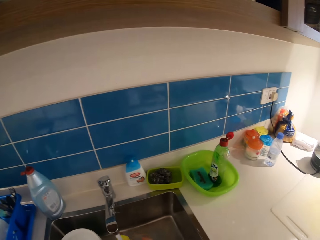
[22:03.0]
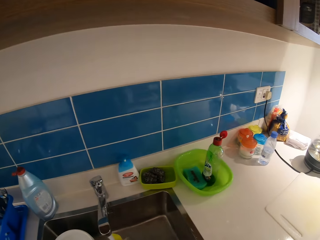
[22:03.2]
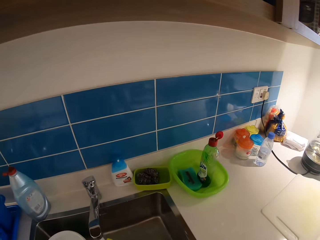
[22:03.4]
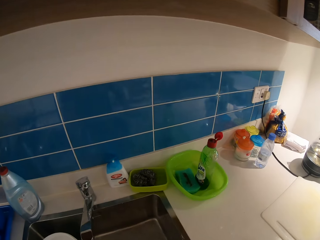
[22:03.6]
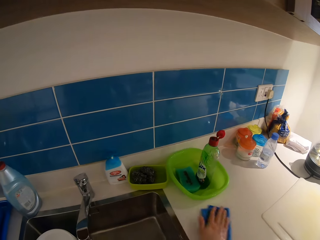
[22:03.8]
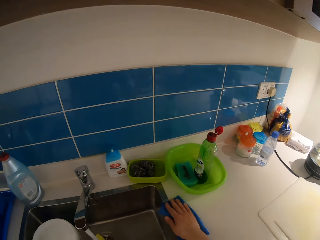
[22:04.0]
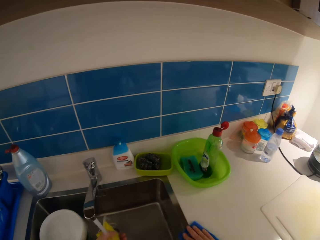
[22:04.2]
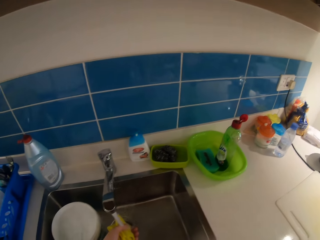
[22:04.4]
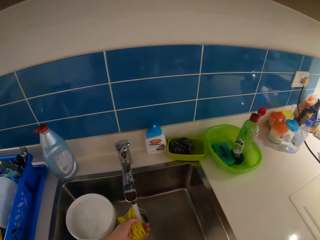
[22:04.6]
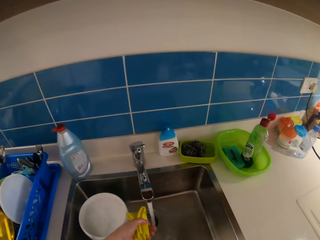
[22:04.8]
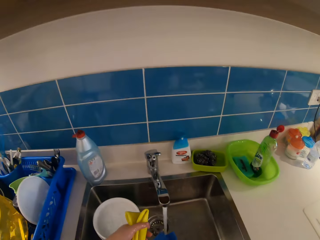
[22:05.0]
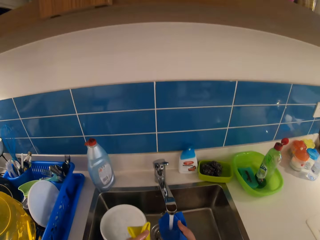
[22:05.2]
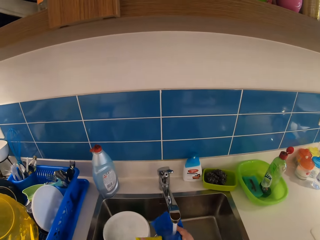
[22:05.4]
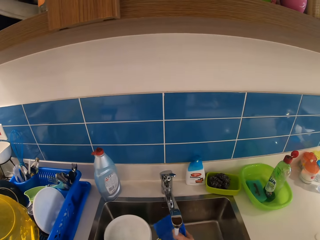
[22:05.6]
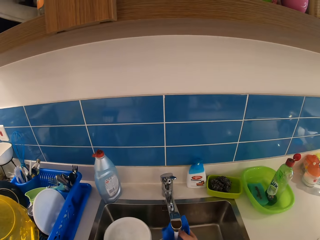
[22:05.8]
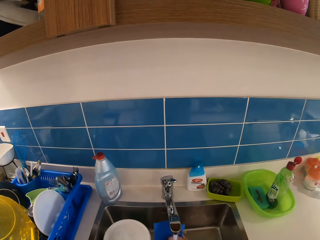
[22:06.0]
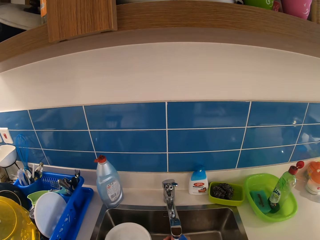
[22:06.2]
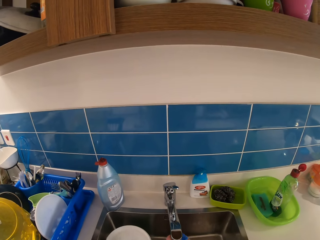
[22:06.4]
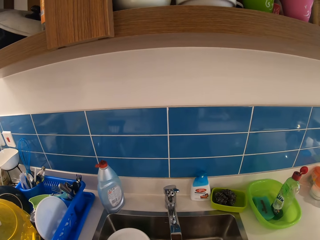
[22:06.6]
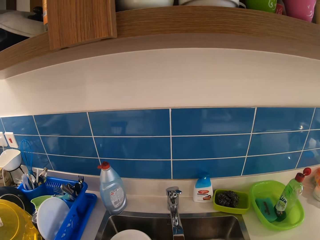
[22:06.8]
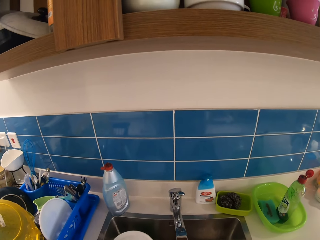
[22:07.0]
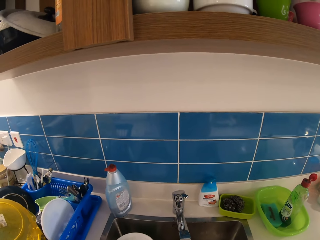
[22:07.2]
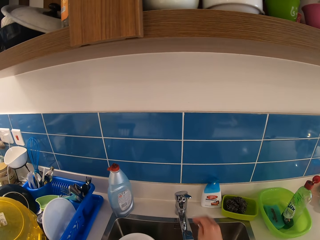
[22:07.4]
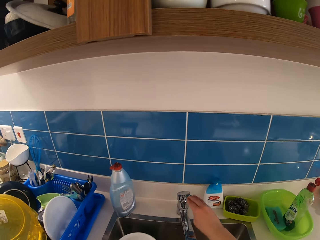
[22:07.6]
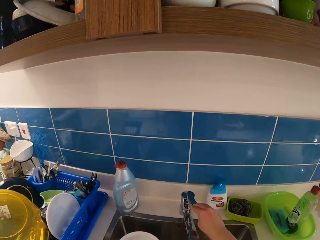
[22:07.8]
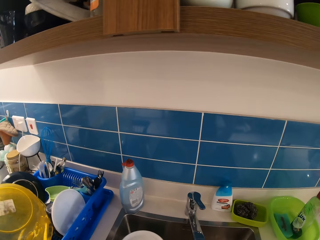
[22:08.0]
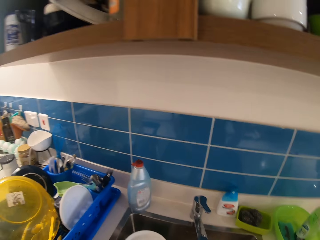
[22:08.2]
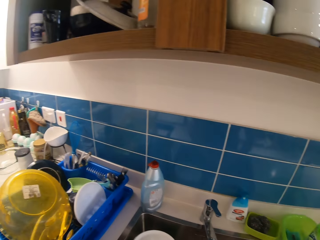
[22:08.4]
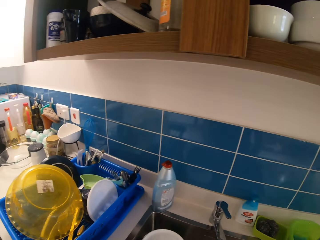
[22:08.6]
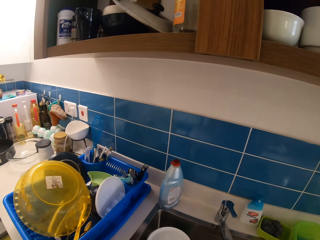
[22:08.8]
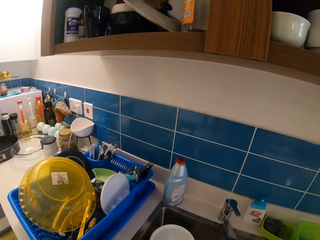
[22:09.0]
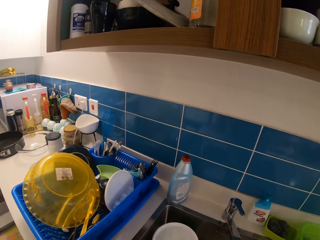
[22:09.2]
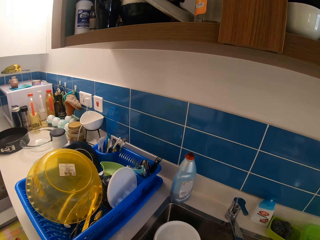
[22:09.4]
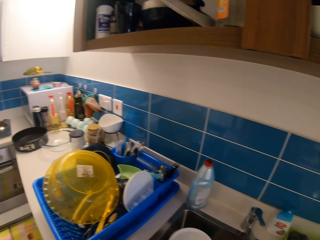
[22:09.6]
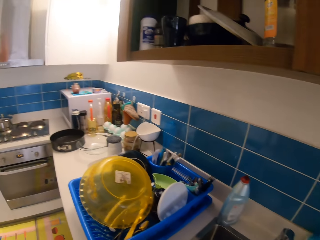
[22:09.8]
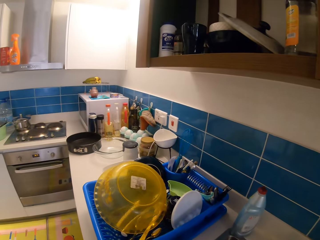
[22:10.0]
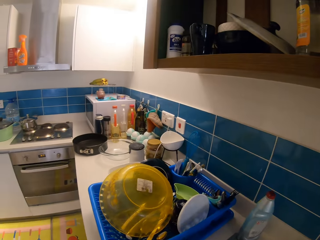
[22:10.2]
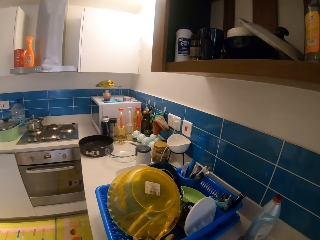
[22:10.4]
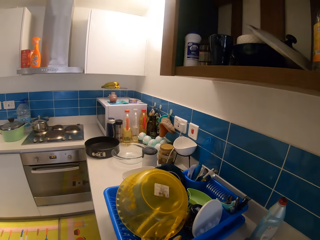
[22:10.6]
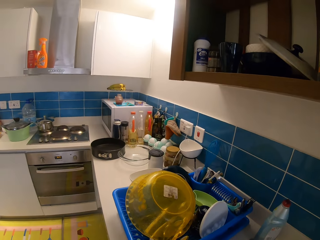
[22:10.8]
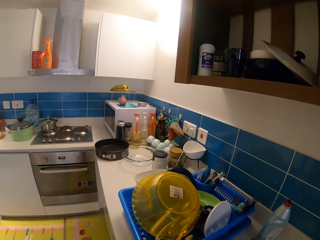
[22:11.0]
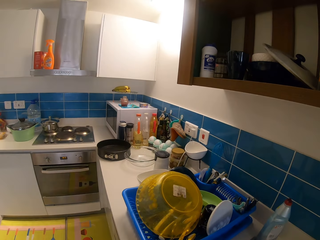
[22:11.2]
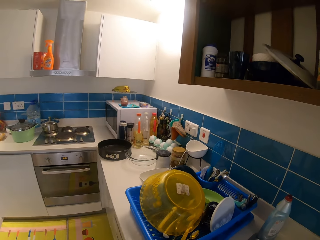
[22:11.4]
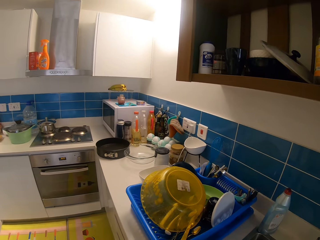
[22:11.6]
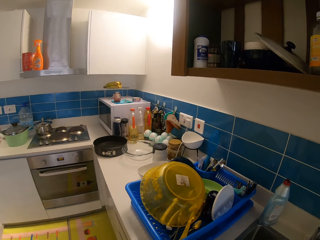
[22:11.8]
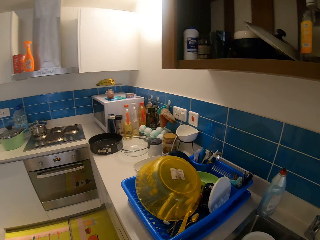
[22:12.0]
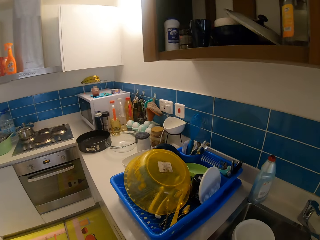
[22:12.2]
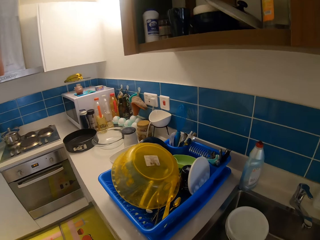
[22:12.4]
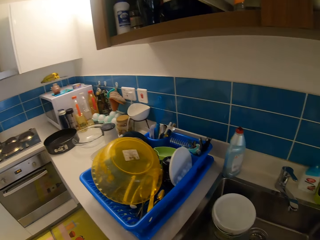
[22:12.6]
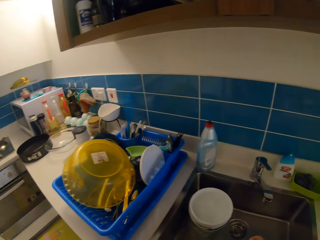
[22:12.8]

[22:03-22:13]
The camera wearer cleans the counter with a napkin in her right hand. She rinses the napkin with both hands. She turns off the tap with her right hand.

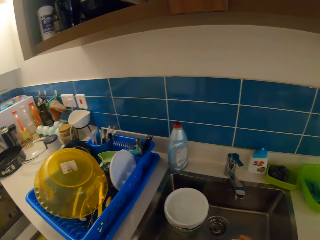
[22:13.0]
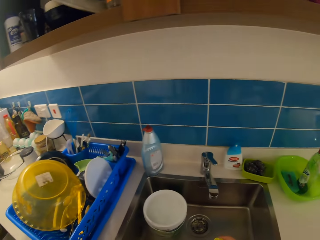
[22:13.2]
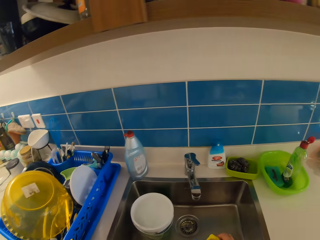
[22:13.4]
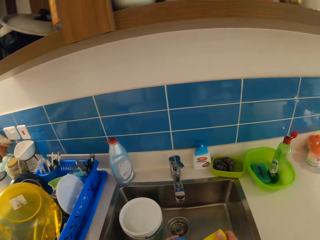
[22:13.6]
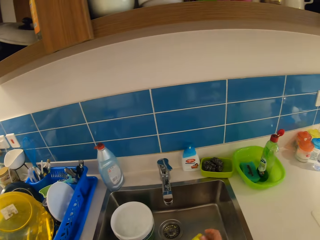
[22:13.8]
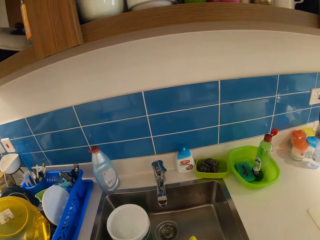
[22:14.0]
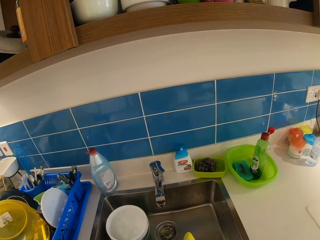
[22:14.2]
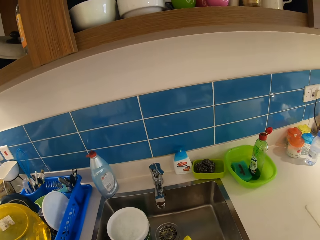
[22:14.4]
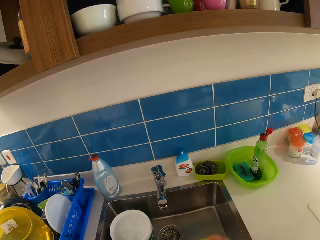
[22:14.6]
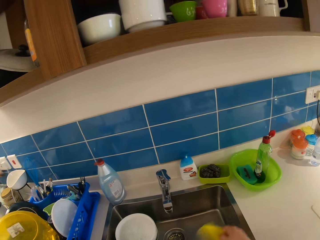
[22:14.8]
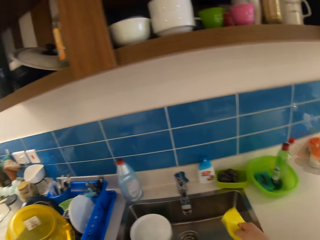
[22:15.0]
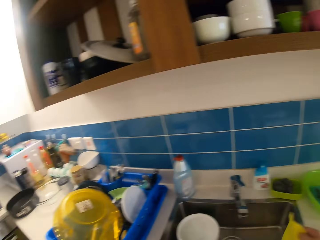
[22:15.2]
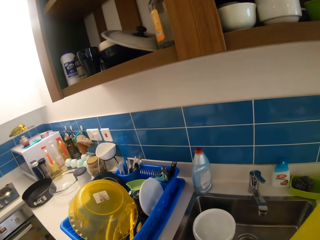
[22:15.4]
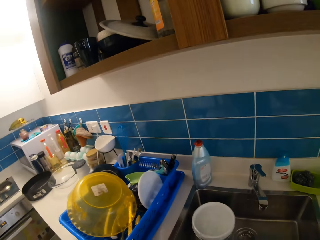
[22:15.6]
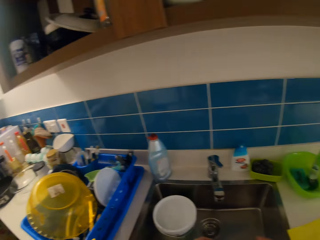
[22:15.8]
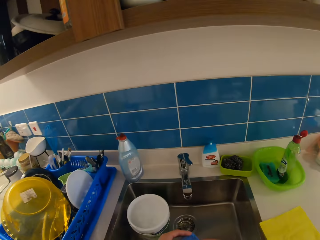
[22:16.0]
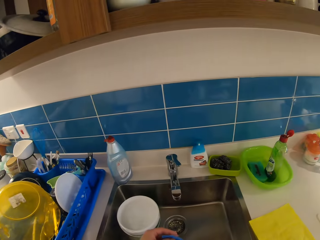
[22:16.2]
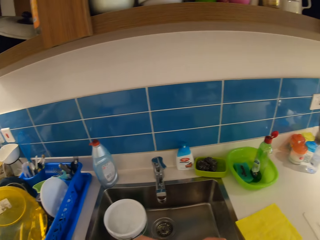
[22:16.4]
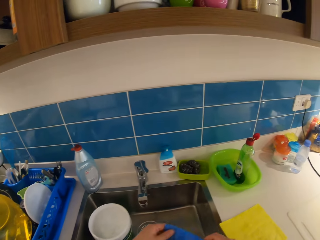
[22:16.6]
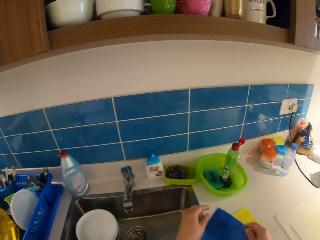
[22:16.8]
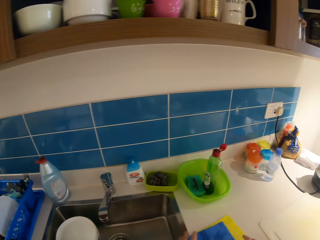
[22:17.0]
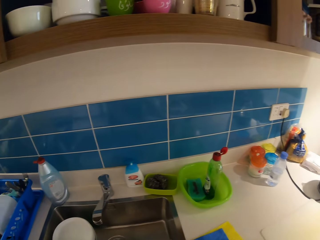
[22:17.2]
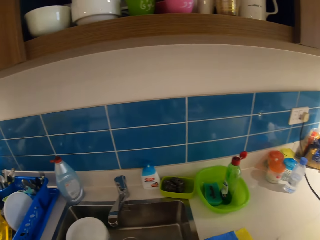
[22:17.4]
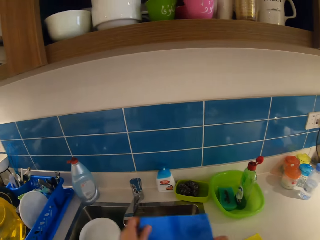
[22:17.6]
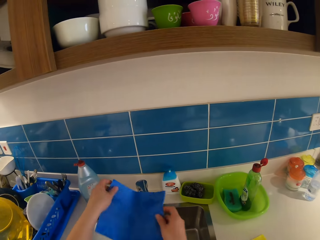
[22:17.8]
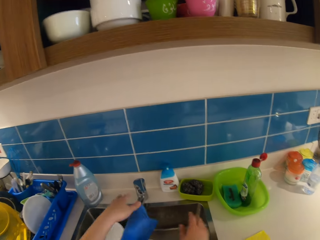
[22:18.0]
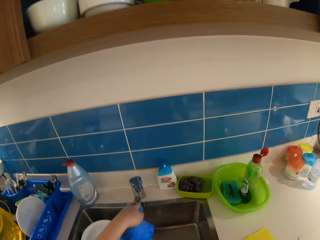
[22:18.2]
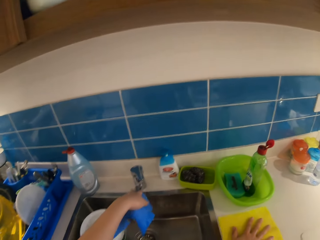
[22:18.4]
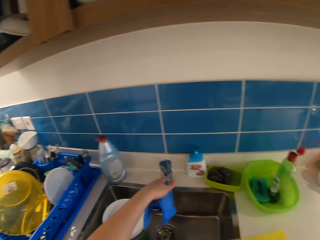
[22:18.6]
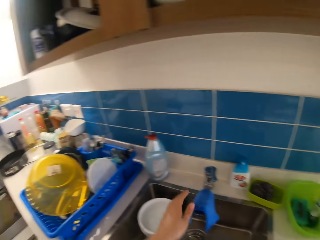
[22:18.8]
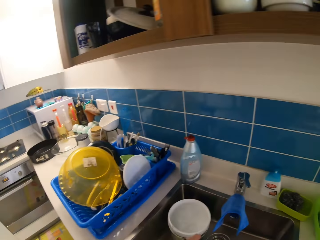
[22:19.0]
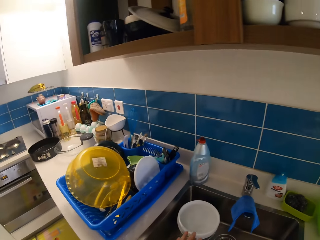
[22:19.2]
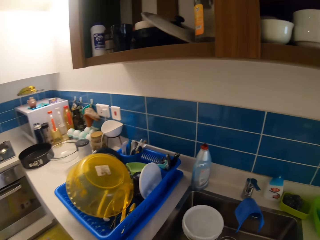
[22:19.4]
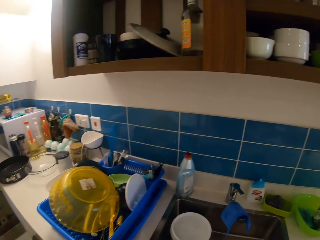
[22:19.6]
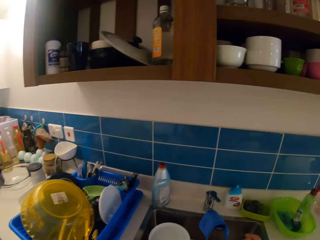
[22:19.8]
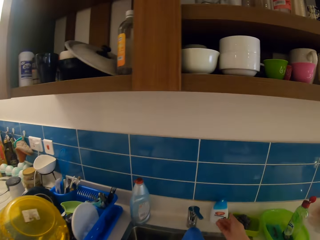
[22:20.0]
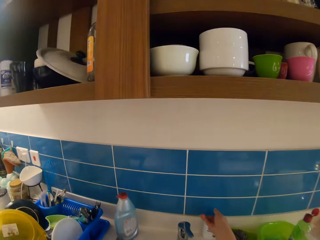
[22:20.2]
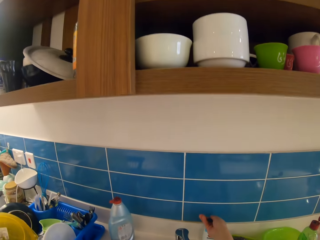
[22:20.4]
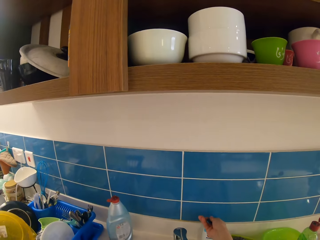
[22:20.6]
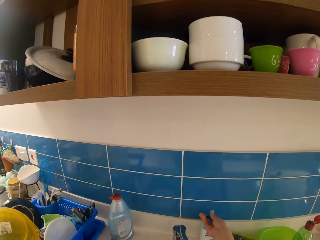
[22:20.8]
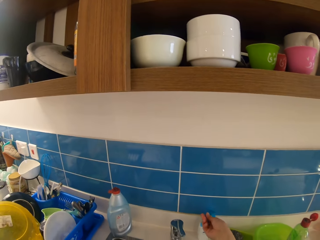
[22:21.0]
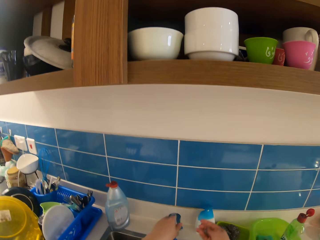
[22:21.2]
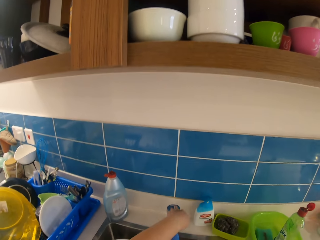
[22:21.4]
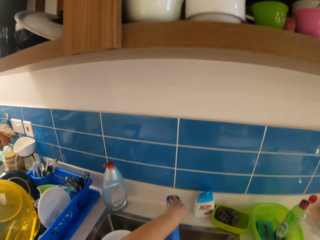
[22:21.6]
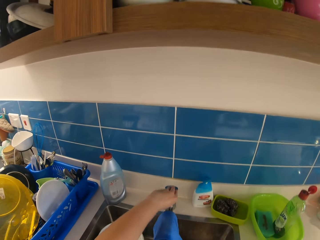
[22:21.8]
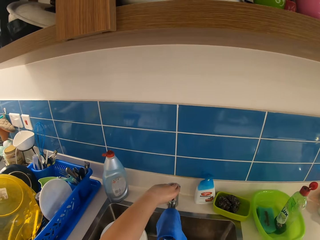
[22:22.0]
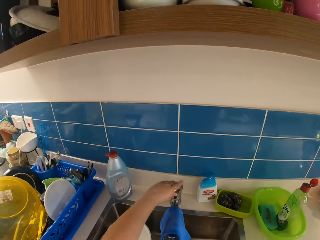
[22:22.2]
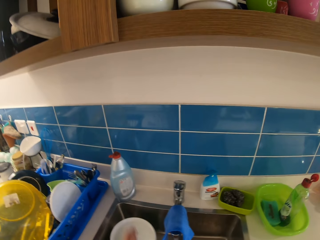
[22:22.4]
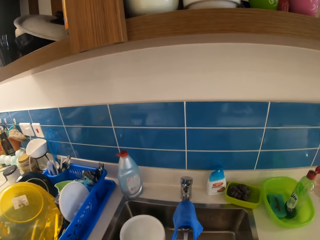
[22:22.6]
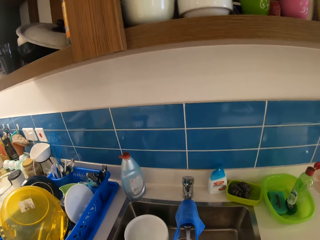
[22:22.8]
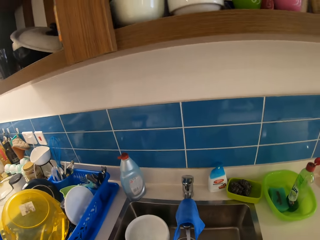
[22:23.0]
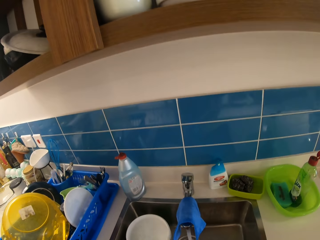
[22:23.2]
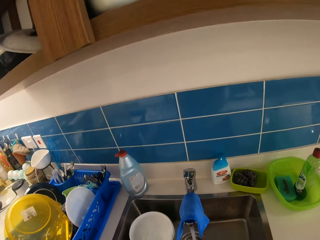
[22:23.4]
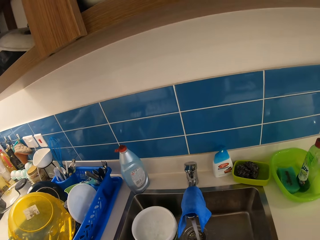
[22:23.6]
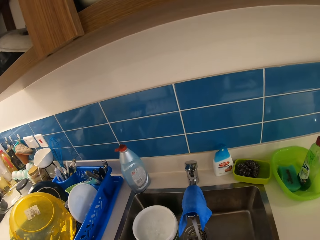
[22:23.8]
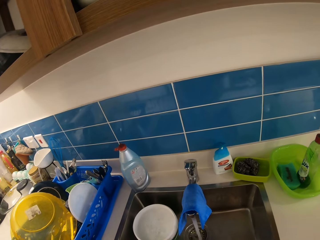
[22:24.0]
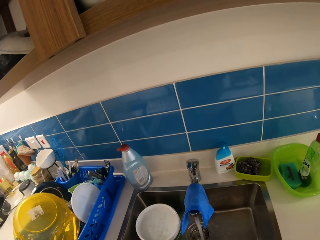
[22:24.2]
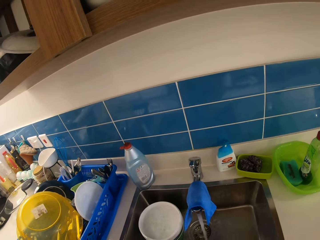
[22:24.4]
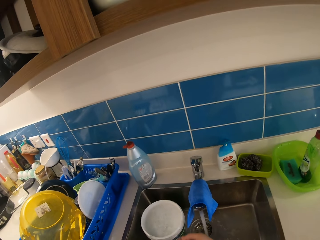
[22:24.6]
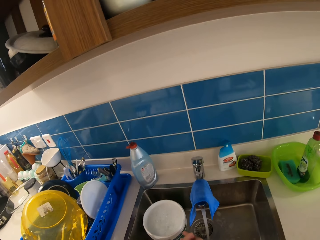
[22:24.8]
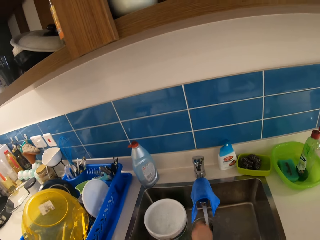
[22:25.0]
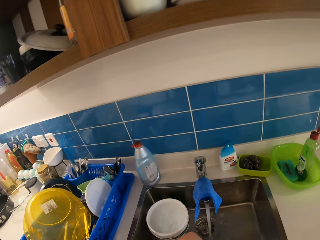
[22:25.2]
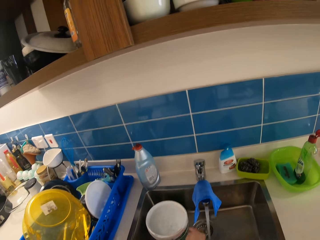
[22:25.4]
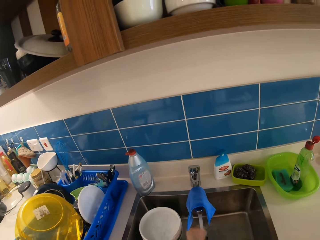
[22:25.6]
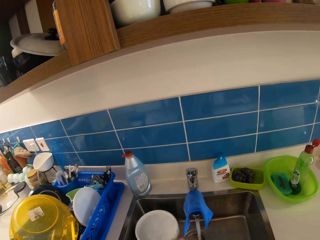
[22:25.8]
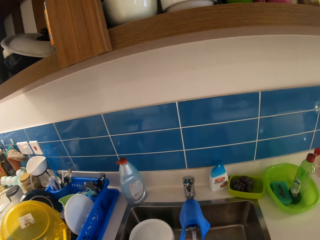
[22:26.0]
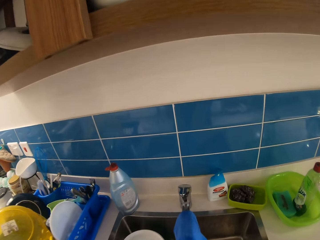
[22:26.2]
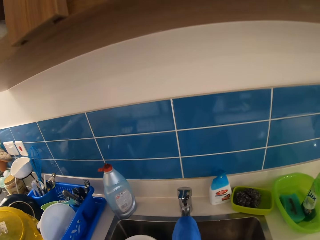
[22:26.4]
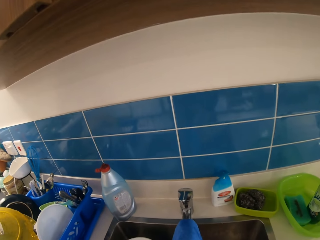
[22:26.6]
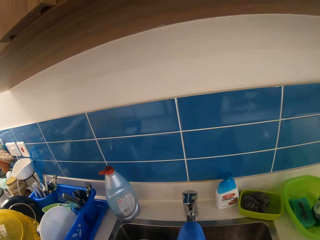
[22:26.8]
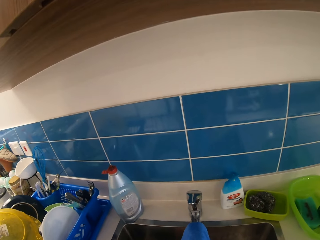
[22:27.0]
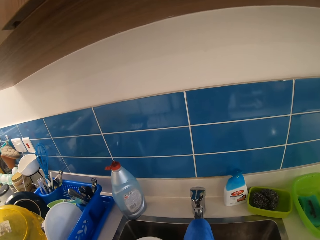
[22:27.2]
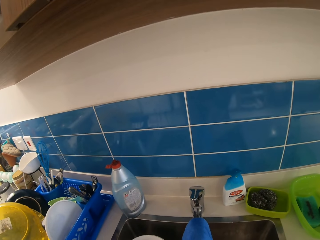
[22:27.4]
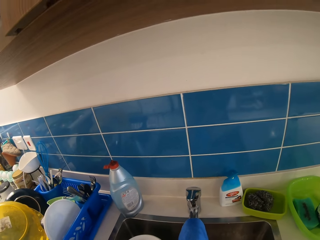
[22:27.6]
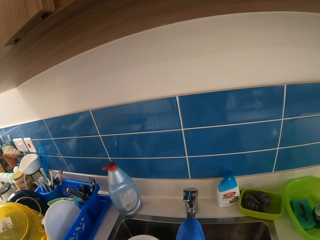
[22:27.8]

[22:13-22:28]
The camera wearer shakes off water from the scouring pad. They drop the napkin on the counter, on top of the scouring pad, with their left hand. They drop the napkin on the tap with their right hand. They put hand washing liquid from the can on their right hand. They turn on the tap with their left hand. They wash their hands.
